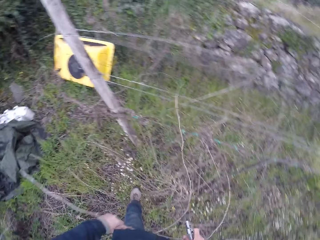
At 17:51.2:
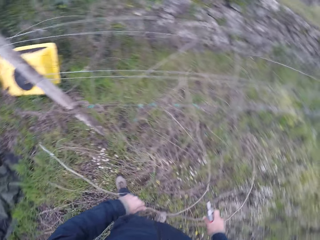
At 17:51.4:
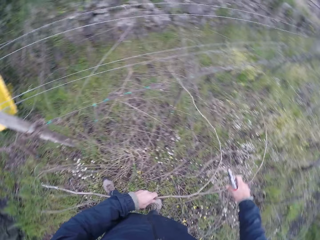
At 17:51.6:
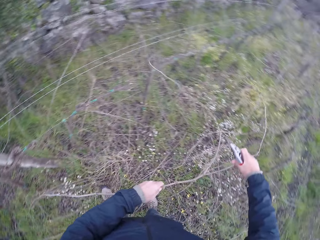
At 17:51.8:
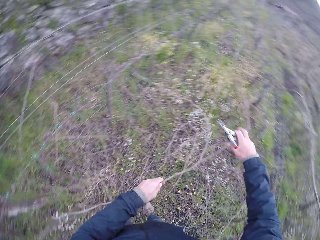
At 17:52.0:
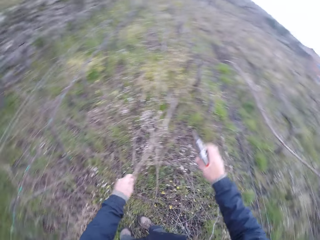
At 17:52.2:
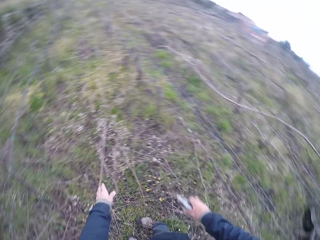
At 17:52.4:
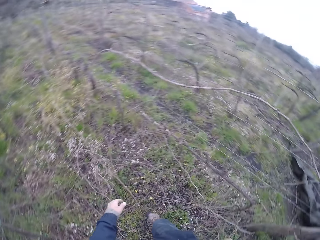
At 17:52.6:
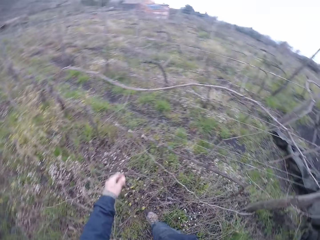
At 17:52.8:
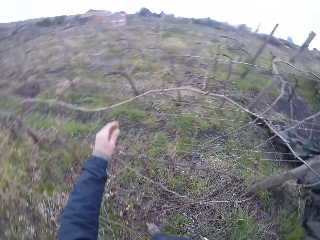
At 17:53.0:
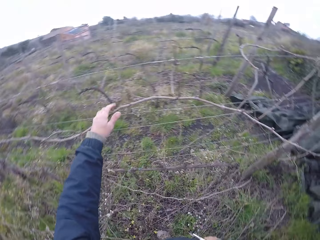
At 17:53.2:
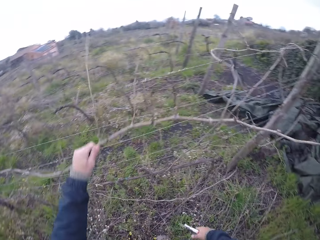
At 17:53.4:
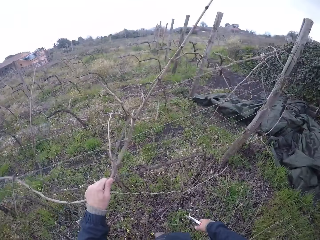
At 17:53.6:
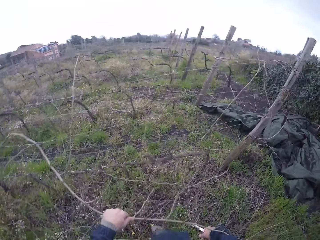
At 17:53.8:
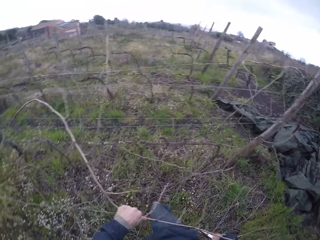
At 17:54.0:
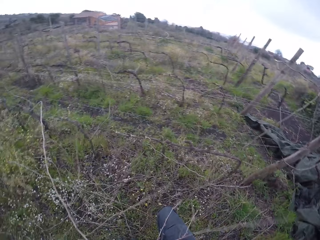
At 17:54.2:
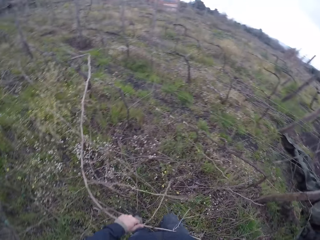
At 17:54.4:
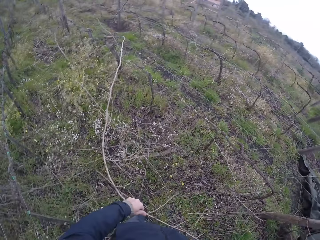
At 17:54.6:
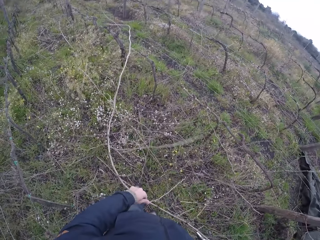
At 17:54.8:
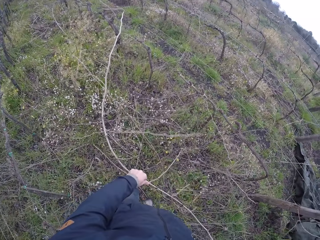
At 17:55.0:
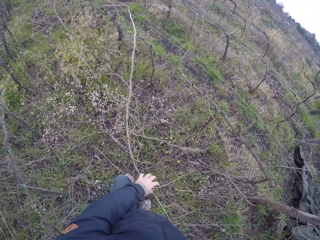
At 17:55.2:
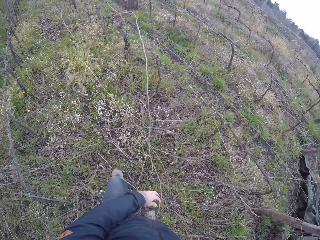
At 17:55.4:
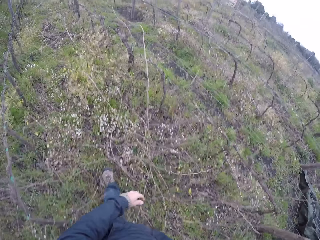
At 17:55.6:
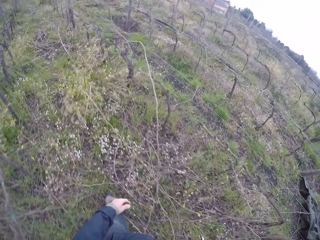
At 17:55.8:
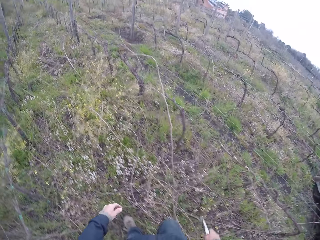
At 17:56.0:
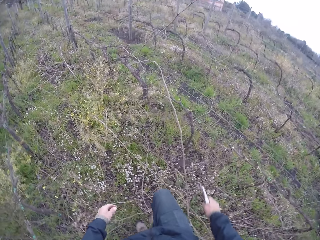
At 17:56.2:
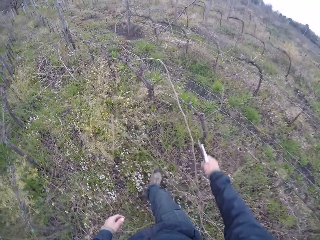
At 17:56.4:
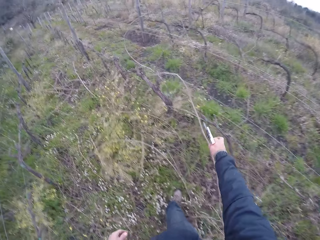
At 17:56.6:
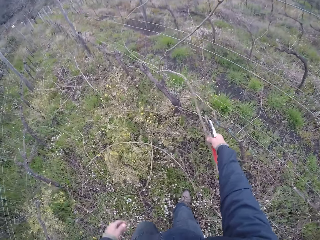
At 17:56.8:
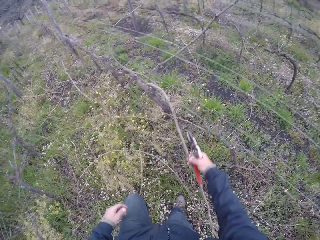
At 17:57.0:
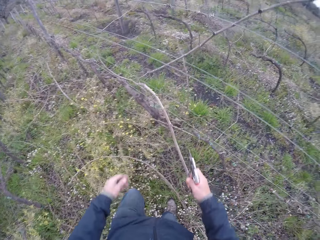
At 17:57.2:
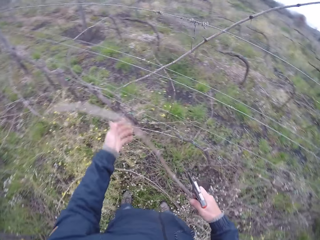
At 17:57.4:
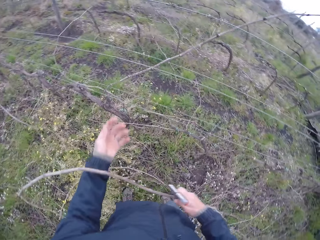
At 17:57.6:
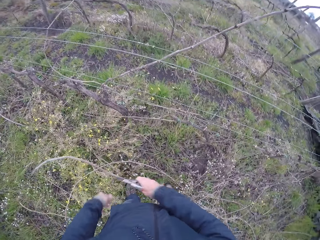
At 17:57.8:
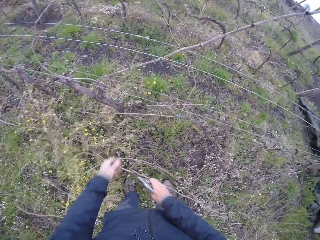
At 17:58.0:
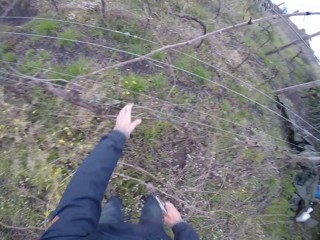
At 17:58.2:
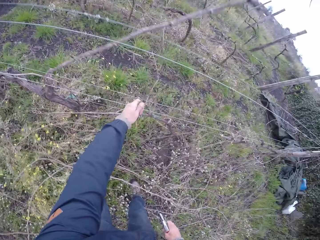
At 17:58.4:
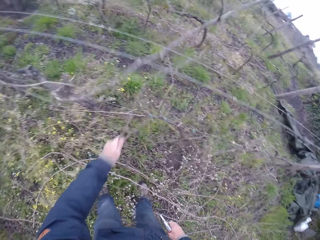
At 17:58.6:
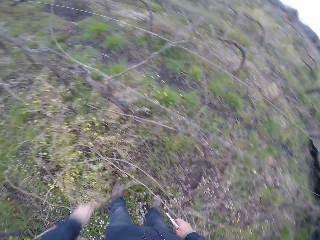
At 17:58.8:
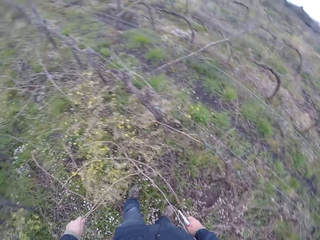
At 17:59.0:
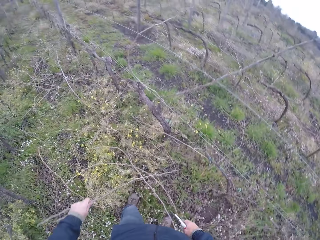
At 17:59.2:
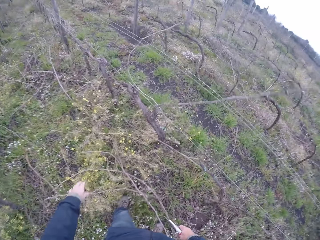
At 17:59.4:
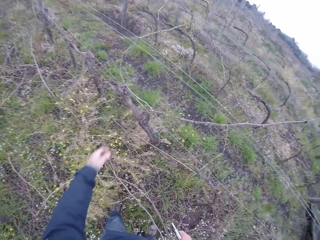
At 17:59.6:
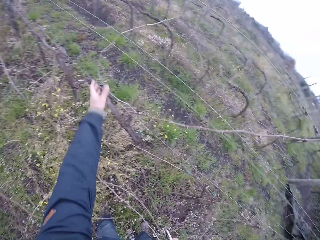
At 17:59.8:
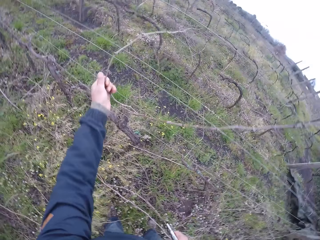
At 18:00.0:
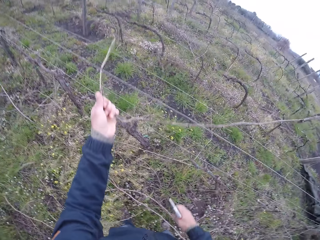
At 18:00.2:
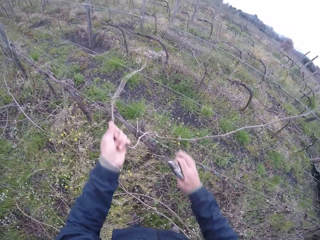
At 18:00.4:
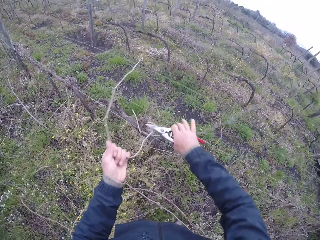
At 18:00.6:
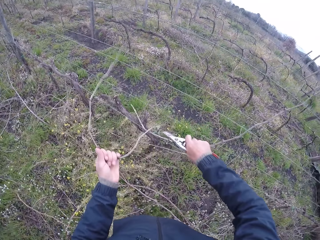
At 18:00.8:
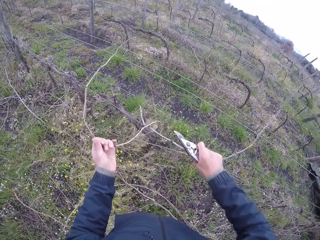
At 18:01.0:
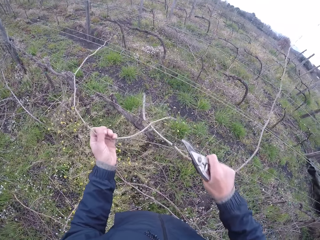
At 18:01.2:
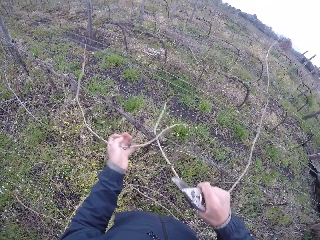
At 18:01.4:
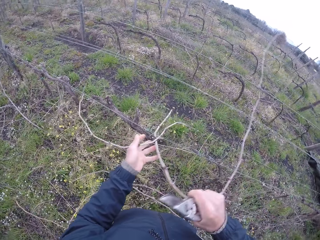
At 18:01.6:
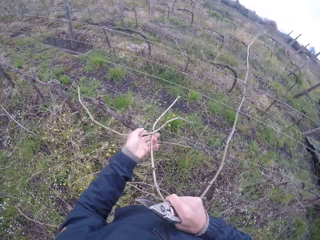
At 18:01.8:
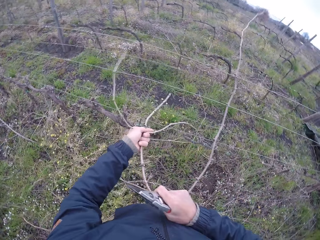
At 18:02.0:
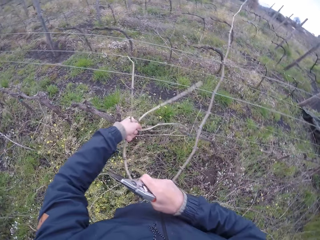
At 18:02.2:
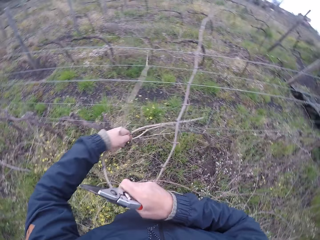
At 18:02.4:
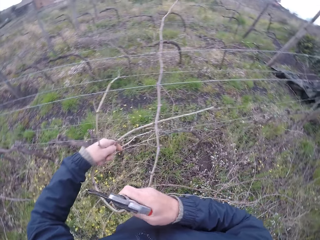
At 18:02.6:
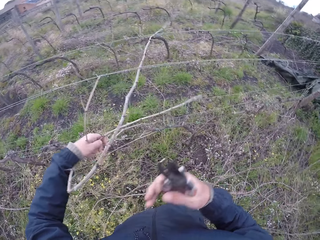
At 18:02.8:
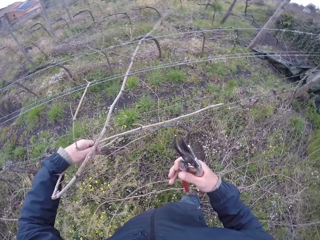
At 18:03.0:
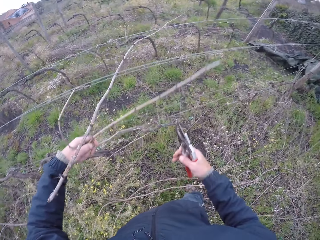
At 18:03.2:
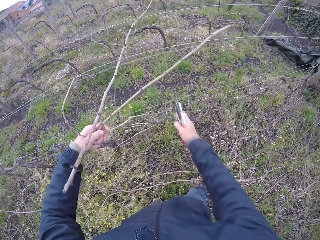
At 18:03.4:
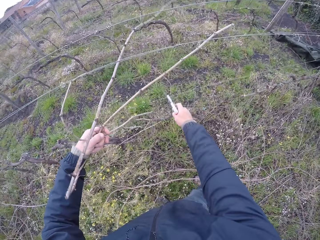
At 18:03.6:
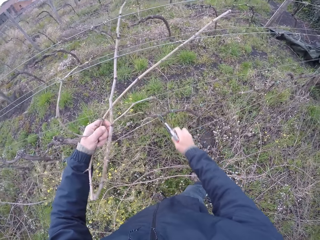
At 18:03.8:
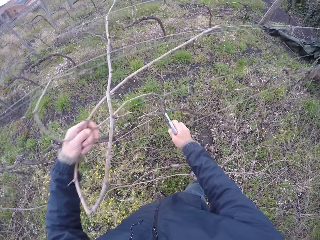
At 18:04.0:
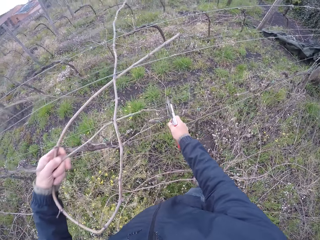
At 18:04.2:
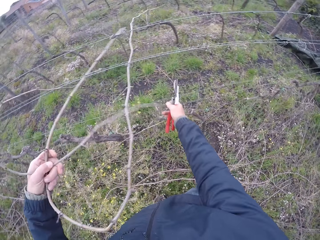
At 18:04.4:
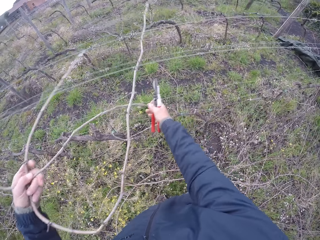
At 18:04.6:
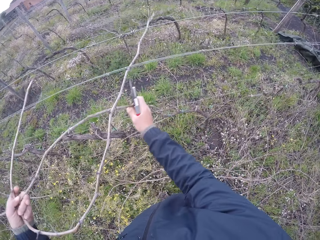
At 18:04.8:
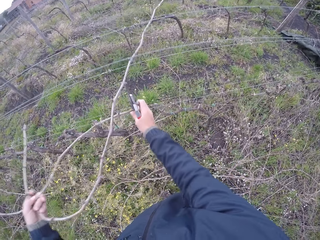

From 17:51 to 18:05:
The camera wearer drops the twig to the ground with both hands. He pulls a twig off the wire fence with his left hand. He pulls a twig off the wire fence with his right hand. He drops the twig to the ground with his right hand. He pulls a twig off the wire fence with his left hand. He drops the twig to the ground with his right hand. He pulls a twig off the wire fence with his left hand. He pulls a twig off the wire fence with his right hand.

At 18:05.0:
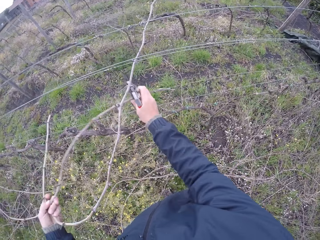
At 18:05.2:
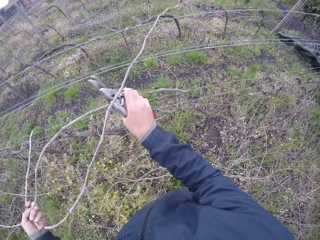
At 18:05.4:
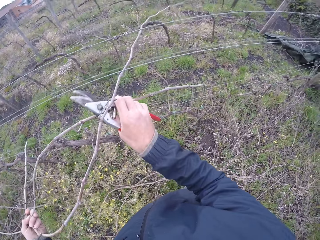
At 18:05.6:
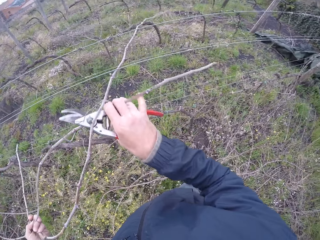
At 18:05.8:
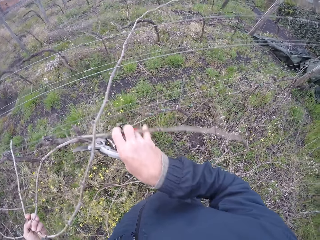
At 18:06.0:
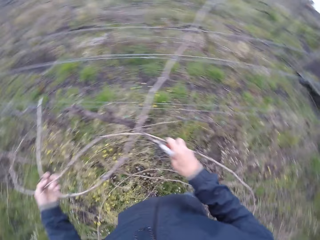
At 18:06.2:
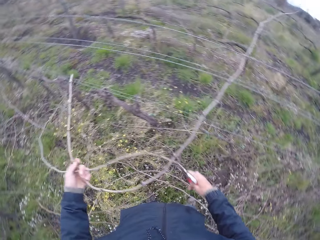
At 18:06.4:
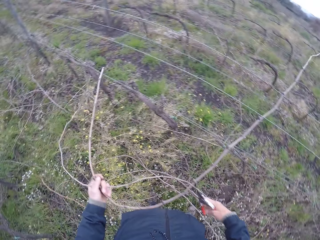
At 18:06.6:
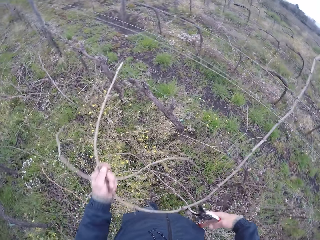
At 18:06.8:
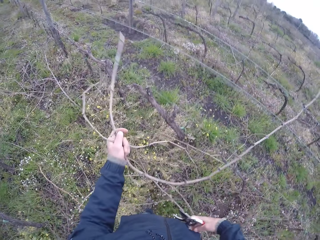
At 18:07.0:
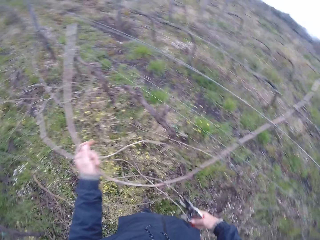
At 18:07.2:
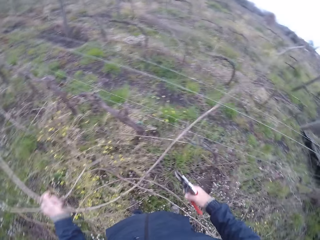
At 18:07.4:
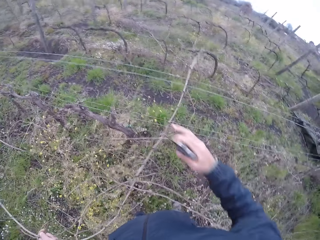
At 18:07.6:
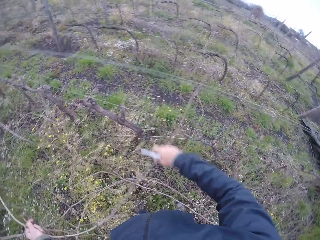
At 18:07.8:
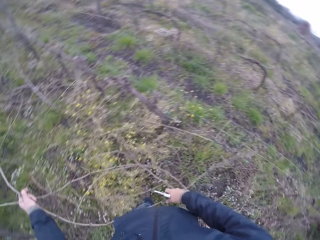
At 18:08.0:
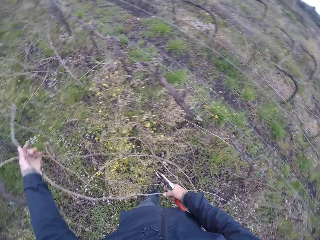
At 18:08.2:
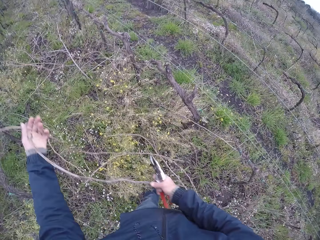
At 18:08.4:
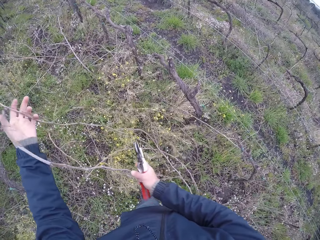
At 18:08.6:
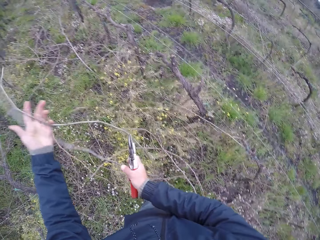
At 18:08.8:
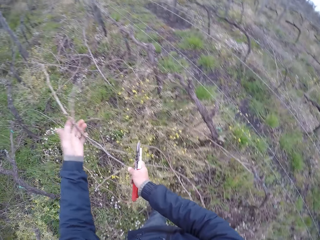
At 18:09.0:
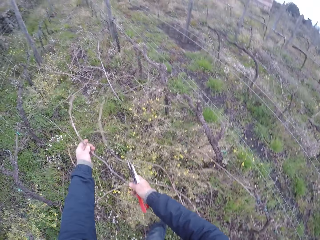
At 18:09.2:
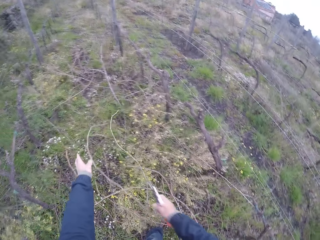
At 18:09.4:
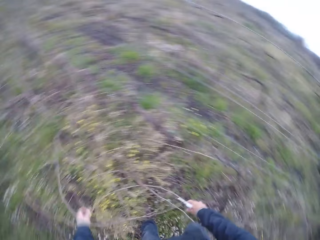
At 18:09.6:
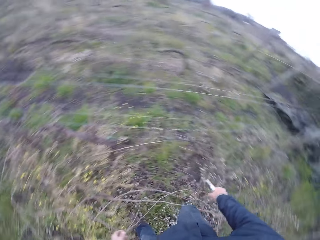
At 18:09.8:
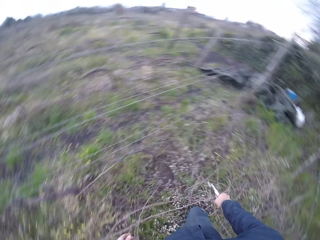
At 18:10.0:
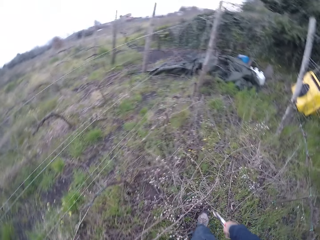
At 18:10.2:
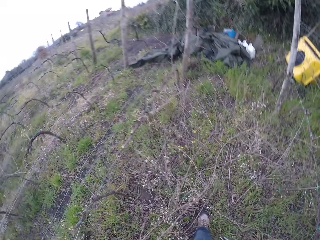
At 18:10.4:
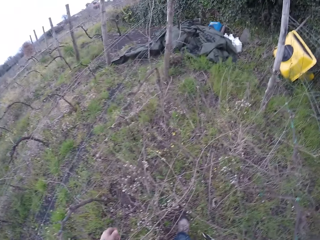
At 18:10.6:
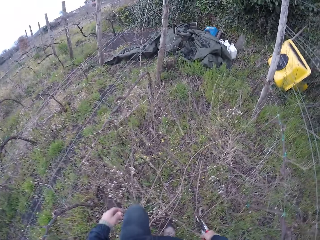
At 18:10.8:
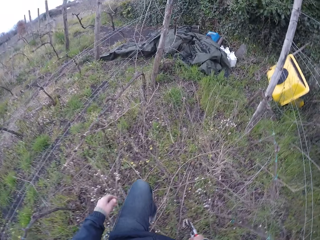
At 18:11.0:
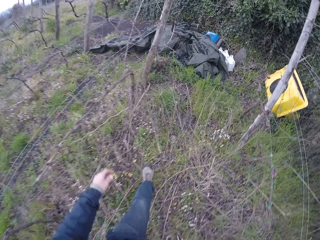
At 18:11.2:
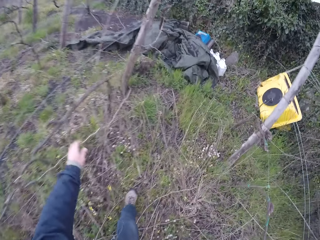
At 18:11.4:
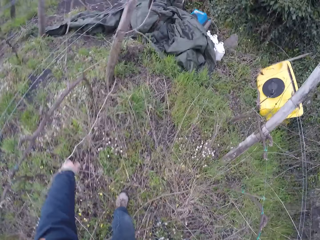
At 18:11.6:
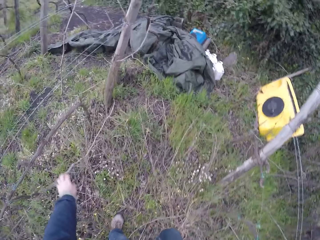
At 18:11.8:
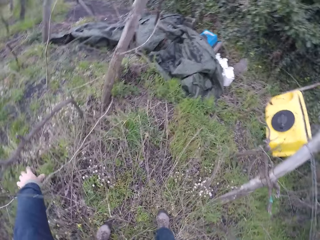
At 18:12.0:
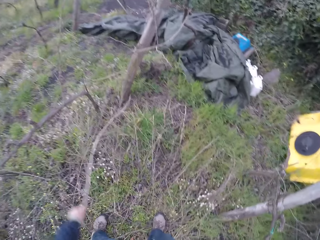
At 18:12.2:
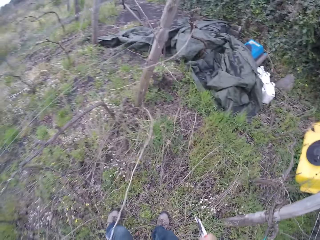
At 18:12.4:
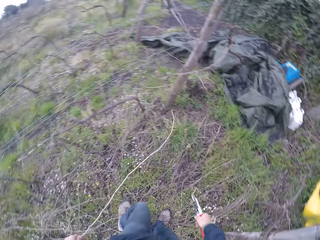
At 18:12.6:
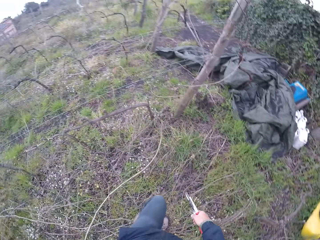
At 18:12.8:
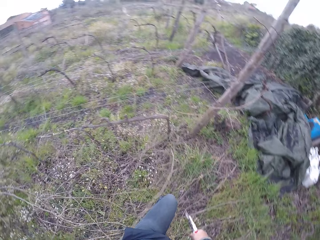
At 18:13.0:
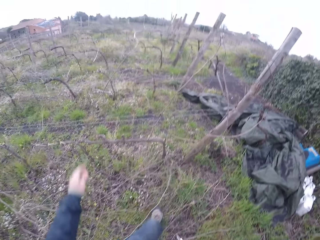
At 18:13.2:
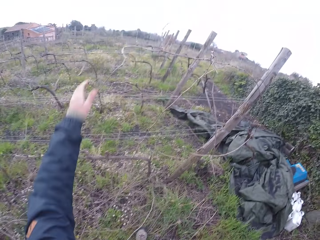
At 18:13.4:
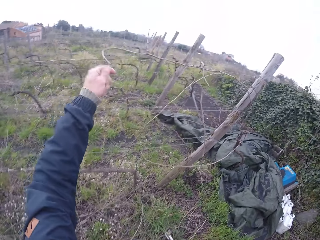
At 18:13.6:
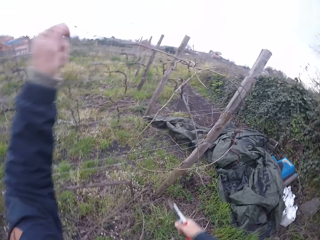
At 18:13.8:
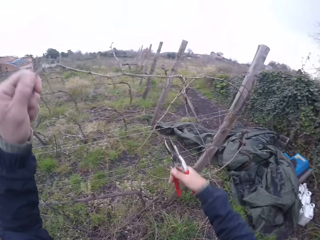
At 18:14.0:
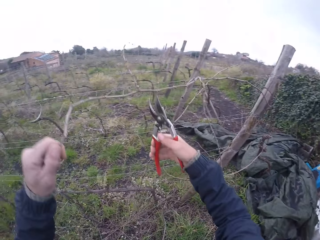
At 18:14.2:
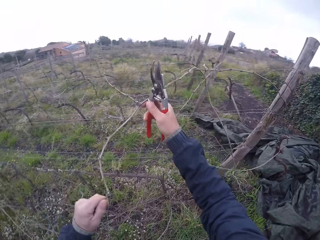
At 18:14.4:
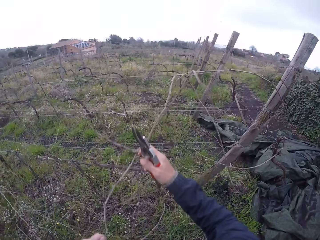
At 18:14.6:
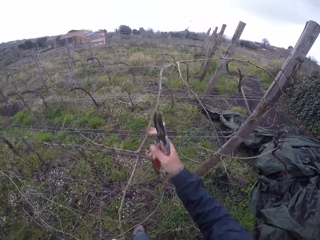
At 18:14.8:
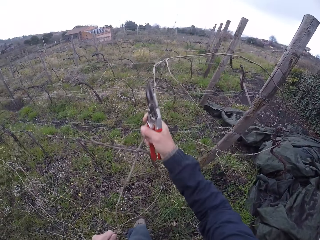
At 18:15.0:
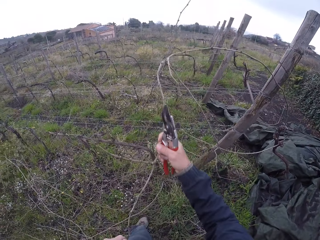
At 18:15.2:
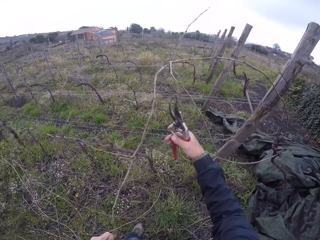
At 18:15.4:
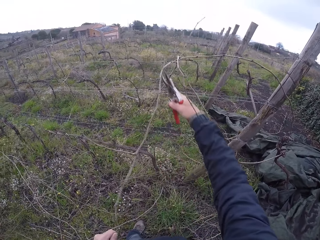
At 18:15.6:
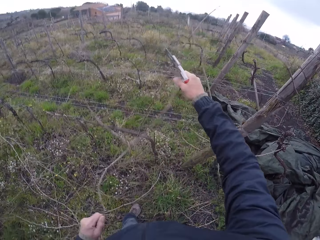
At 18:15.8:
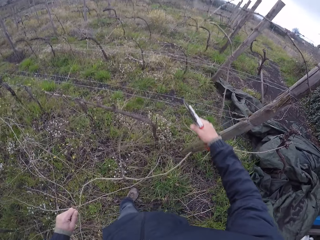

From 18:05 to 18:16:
The camera wearer drops the twigs to the ground with both hands. He drags a twig on the ground with his left hand. He pulls a twig off the wire fence with his left hand. He holds the twig on the wire fence with both hands. He cuts the twig with the pair of secateurs in his right hand.
